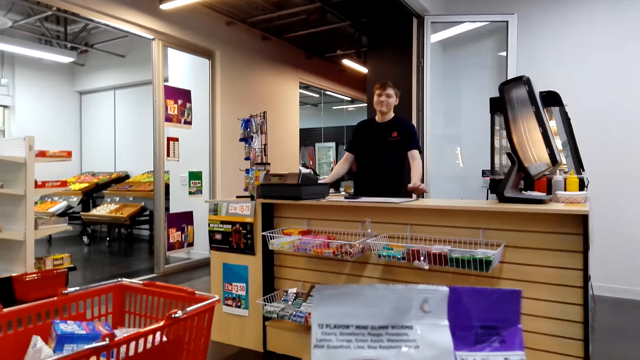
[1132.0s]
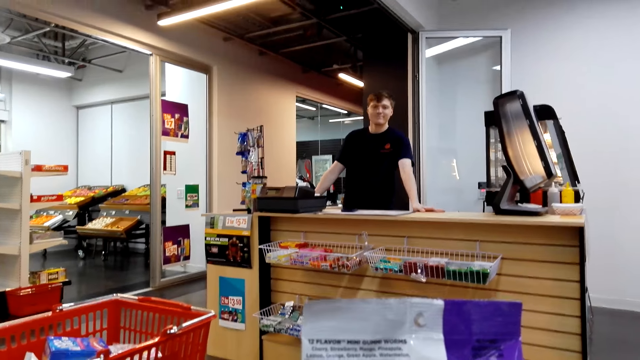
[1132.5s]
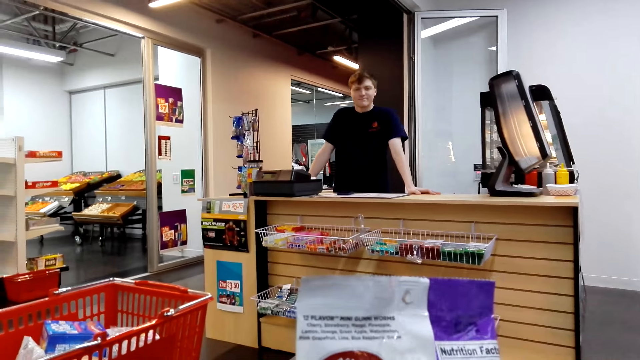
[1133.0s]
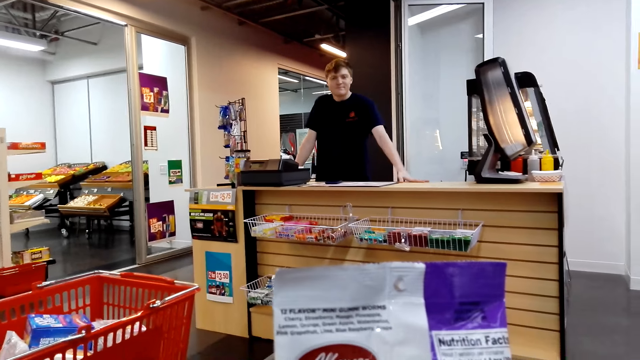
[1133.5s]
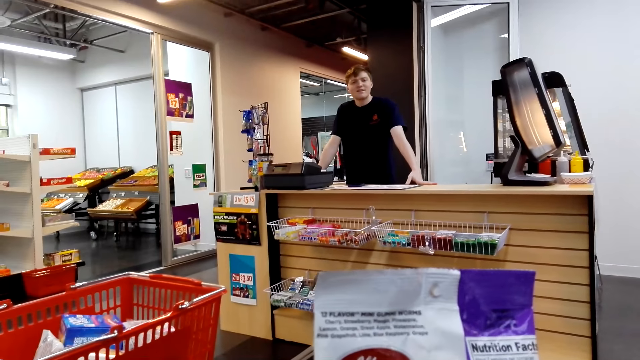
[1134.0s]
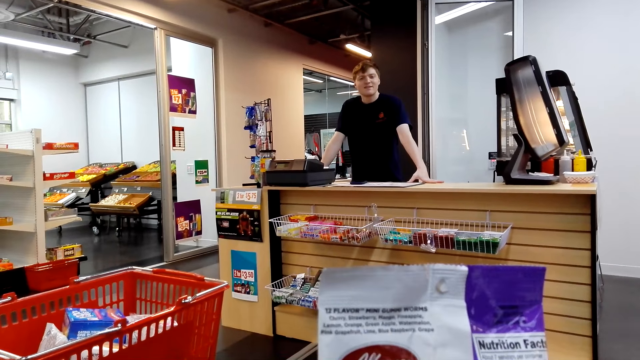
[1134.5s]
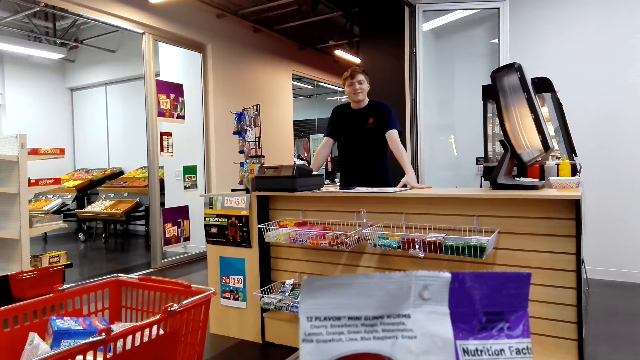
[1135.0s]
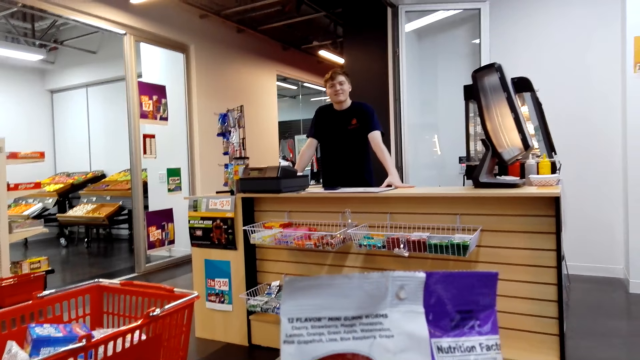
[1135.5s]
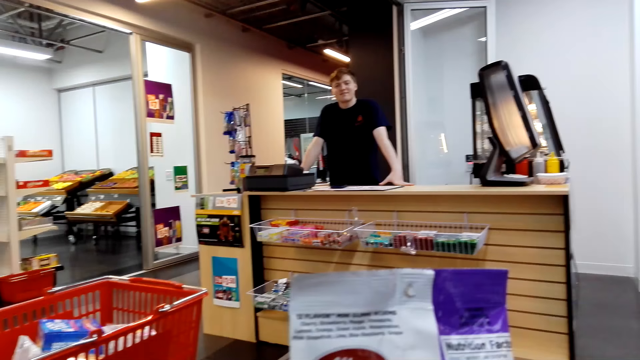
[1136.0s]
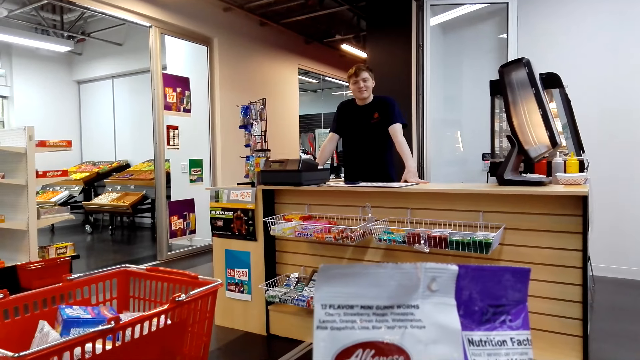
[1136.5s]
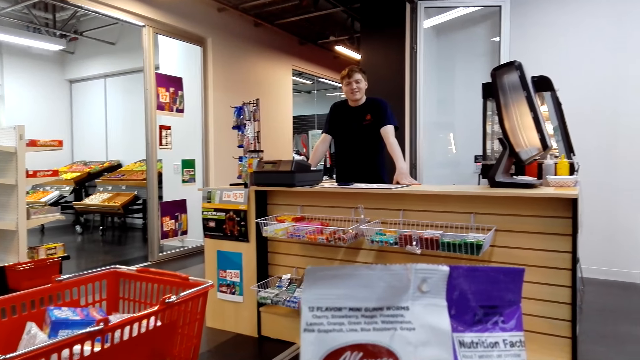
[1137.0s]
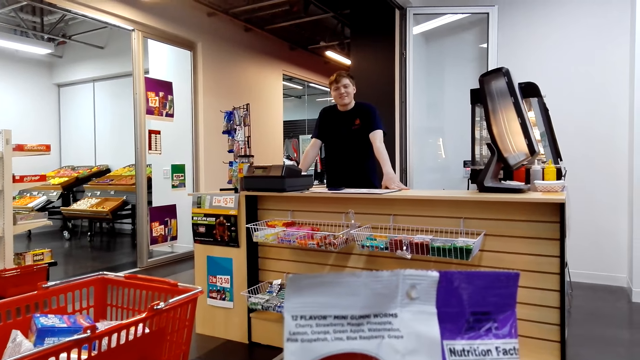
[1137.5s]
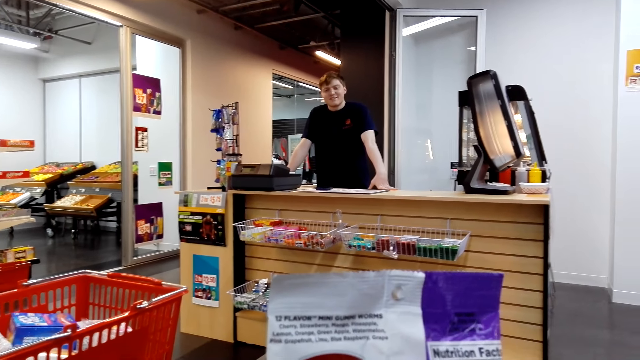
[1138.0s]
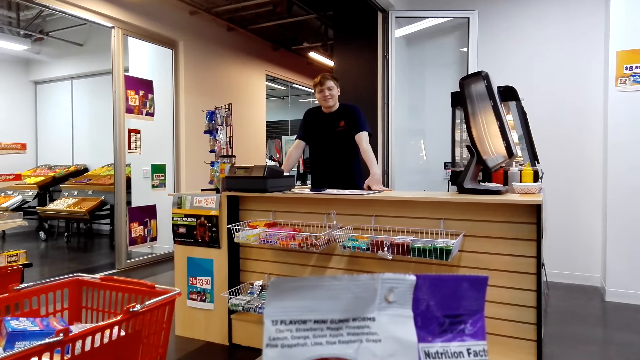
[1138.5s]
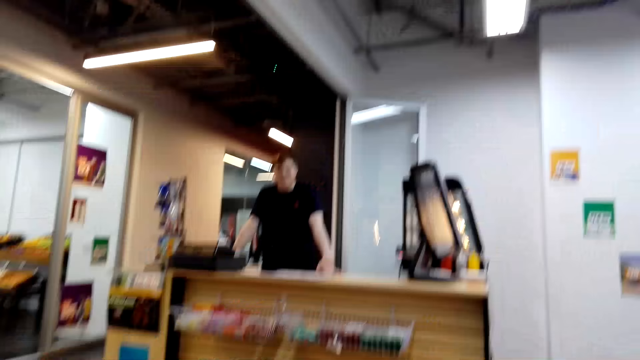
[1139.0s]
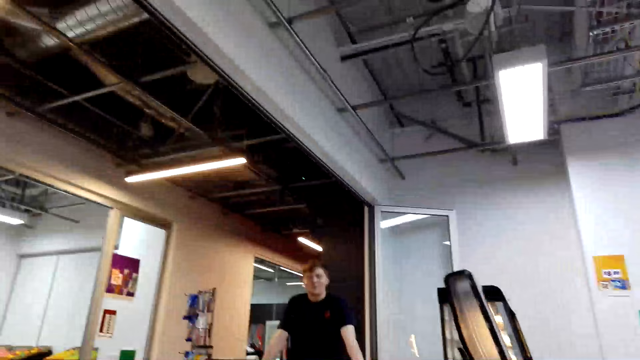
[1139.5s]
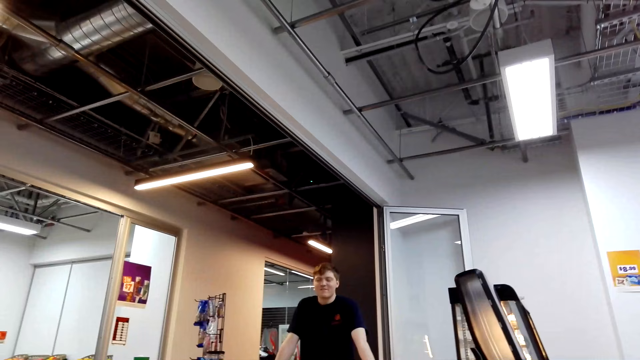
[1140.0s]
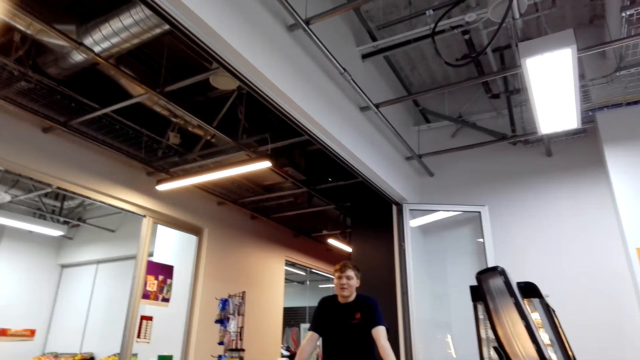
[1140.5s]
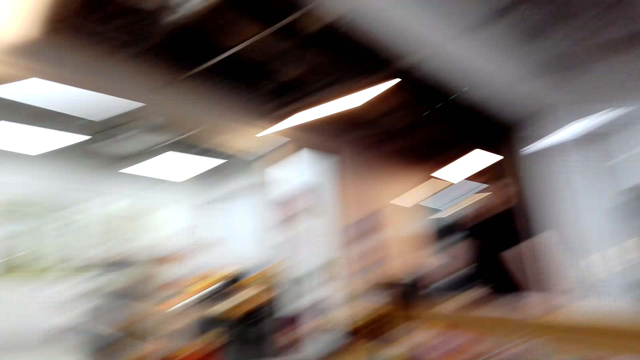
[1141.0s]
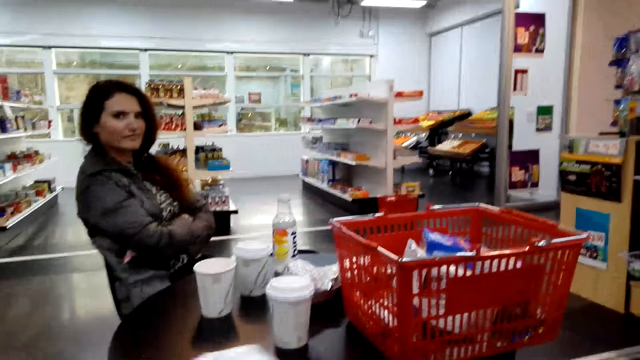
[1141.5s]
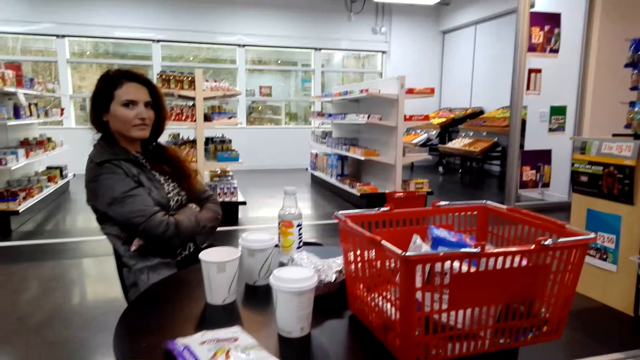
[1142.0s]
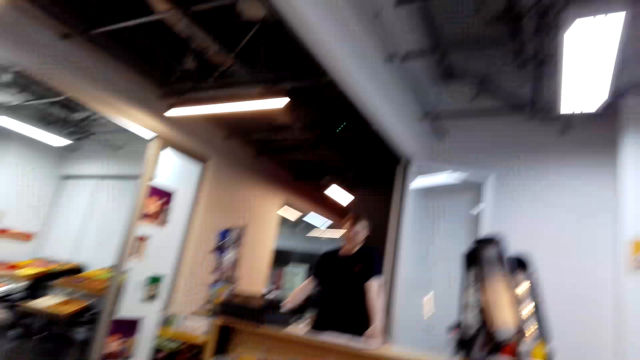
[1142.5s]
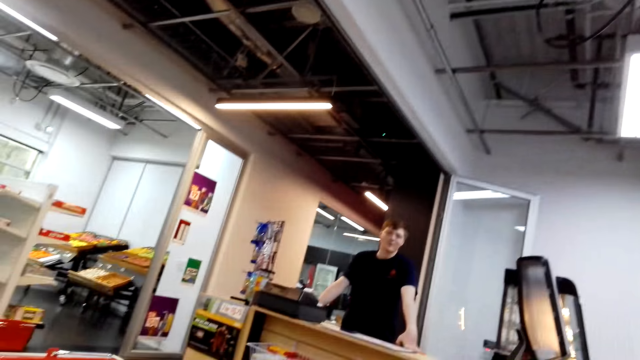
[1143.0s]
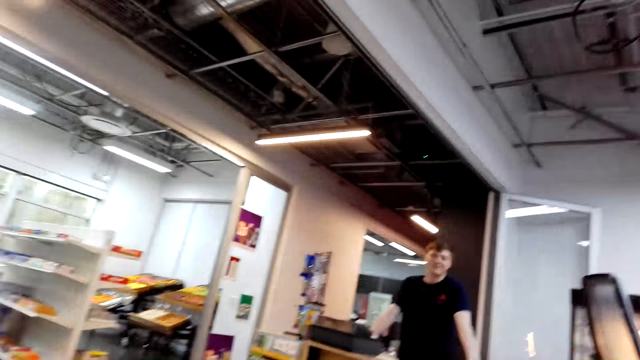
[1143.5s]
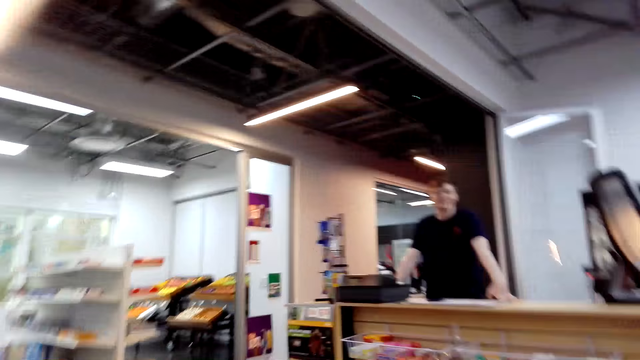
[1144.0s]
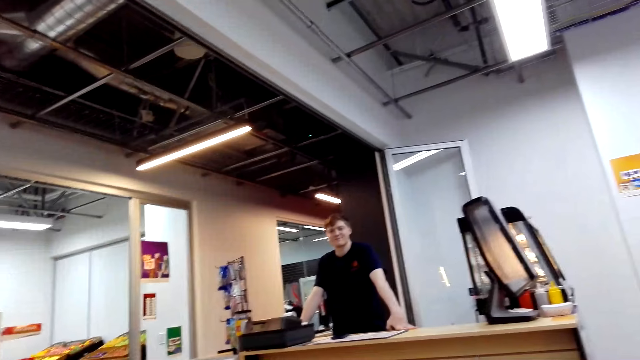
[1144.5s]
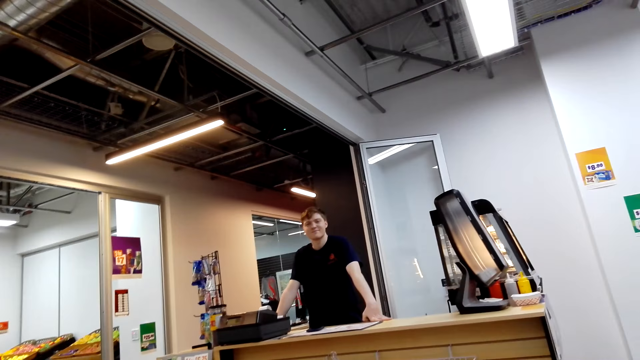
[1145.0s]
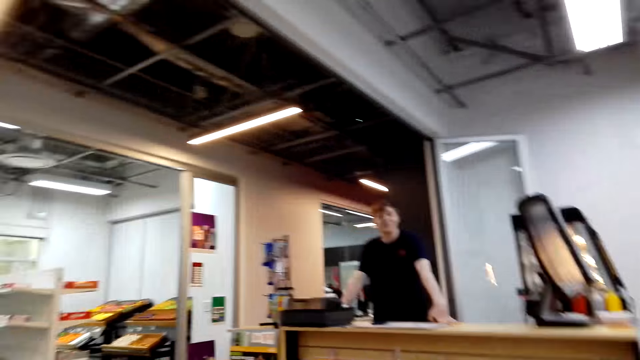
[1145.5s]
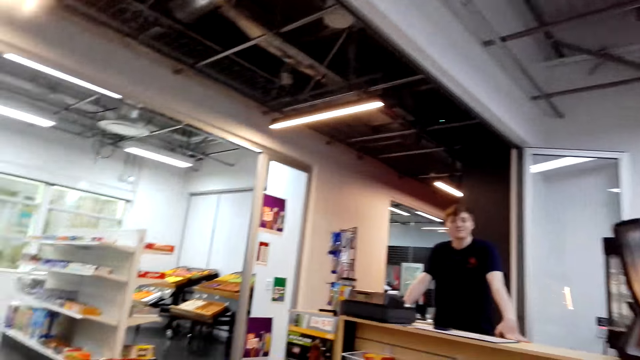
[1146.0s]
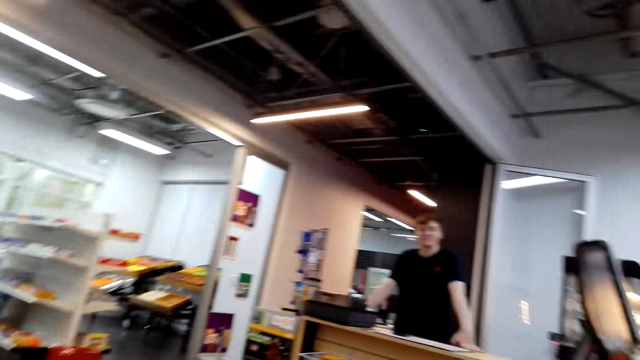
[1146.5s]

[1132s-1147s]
A person rests the hand on the cashier desk. The camera wearer reads on the Albanese pack. The cashier speaks to the camera wearer. The camera wearer places the Albanese pack on the table and looks at a woman. The cashier speaks to the camera wearer. The camera wearer speaks to the cashier and looks around.

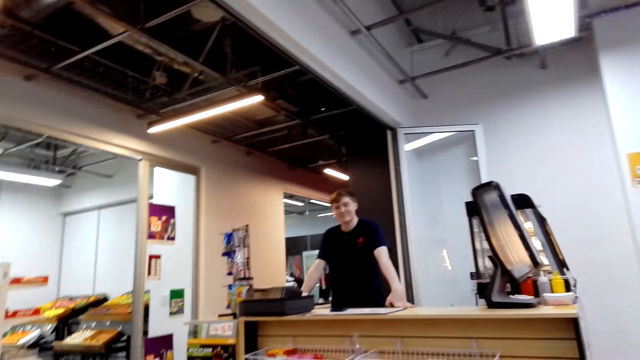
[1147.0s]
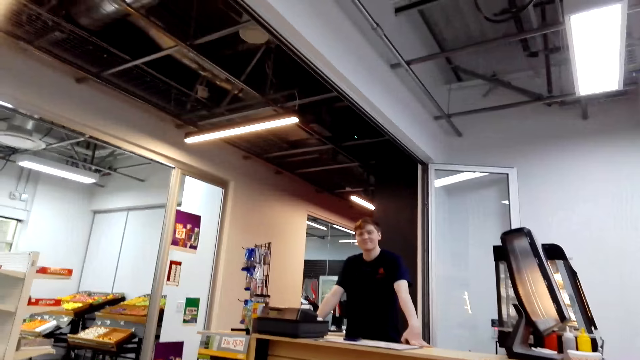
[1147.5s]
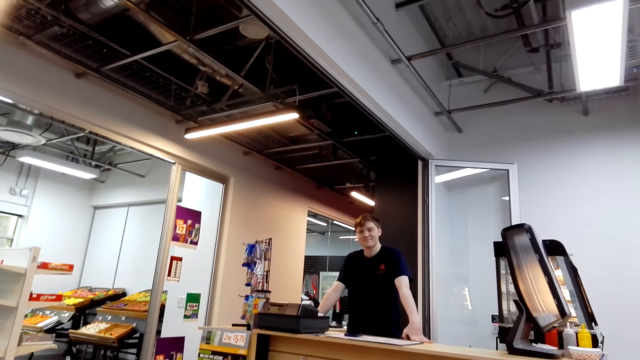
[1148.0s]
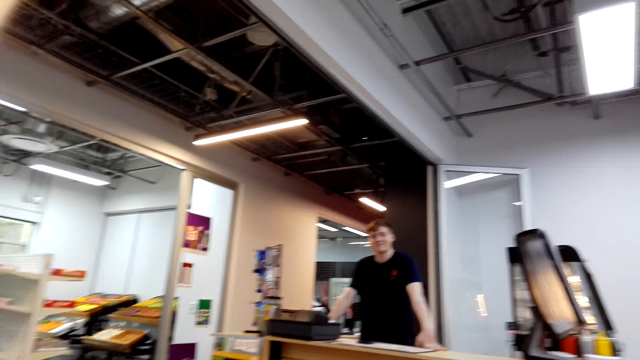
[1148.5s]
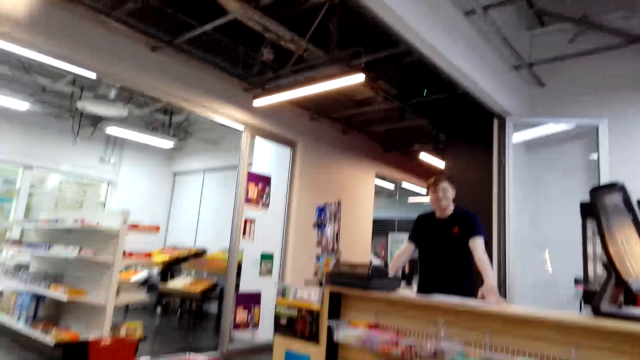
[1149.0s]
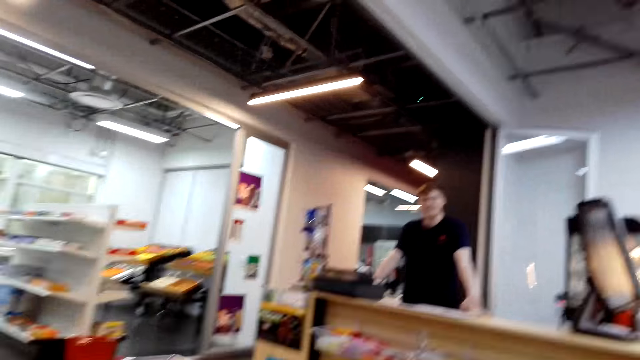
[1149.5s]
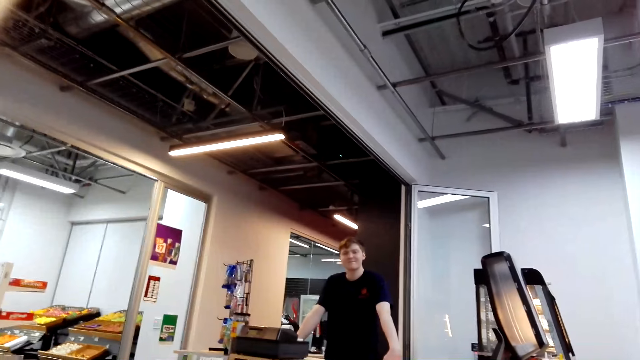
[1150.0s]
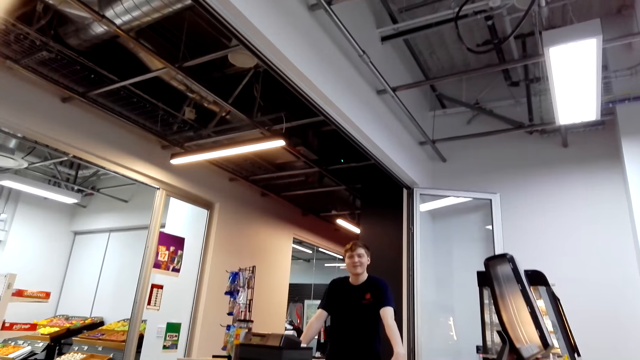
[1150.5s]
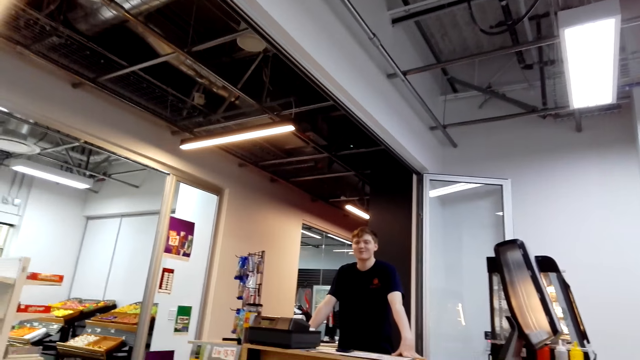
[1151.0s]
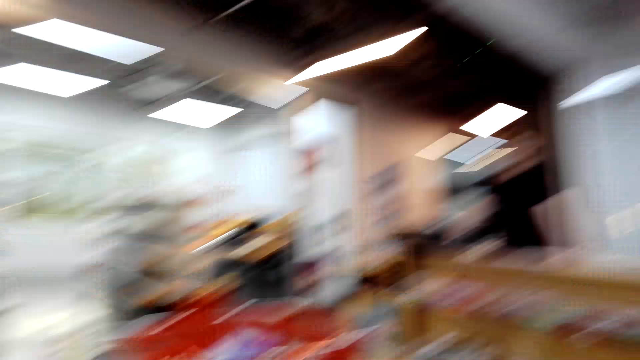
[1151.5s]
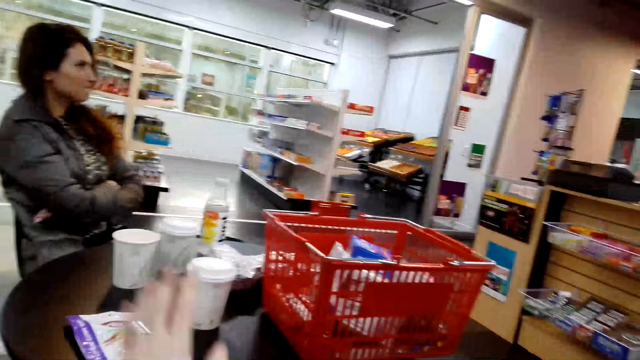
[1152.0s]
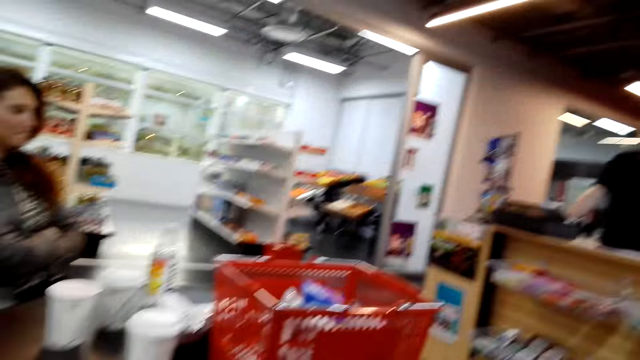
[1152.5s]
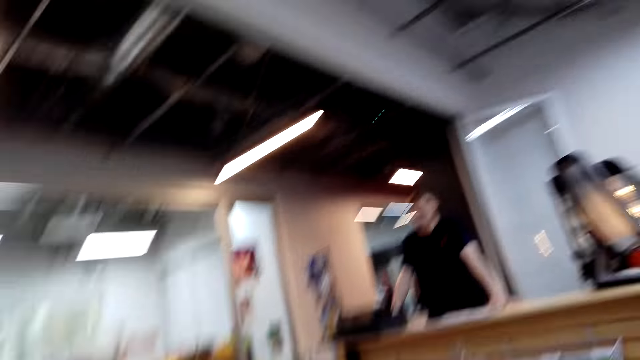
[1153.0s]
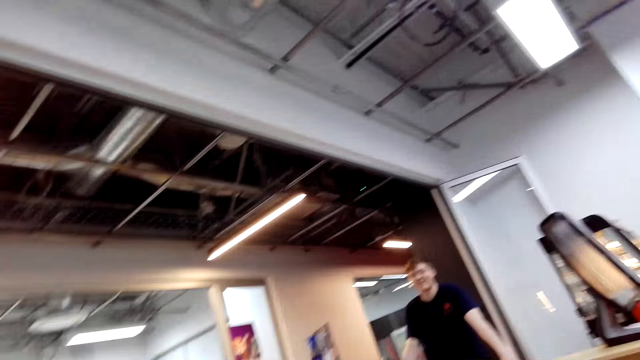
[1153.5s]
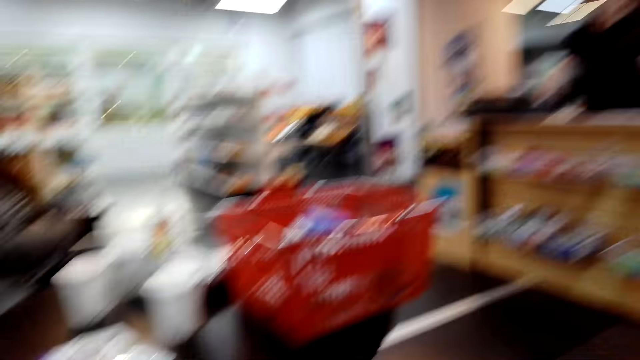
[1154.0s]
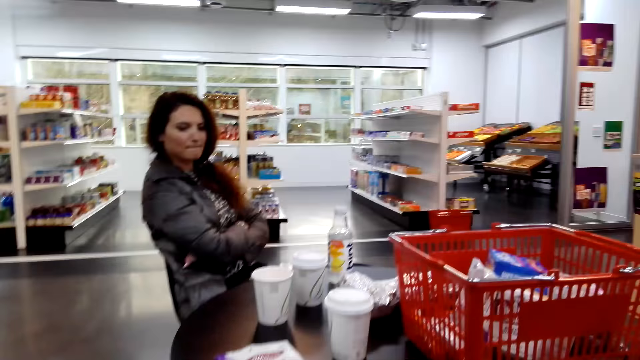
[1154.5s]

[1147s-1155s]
The camera wearer speaks to the cashier and touches the Albanese pack on the table.
